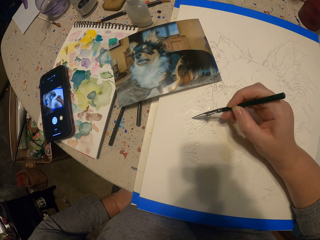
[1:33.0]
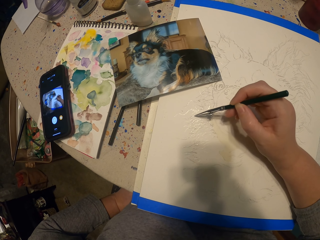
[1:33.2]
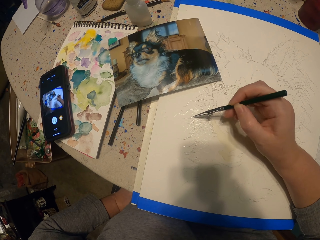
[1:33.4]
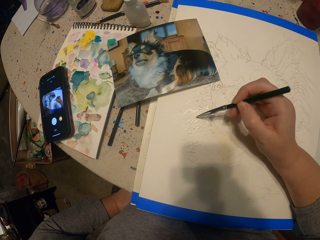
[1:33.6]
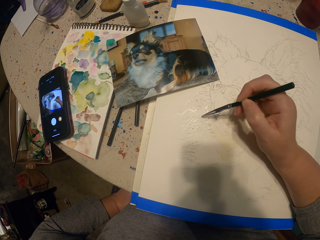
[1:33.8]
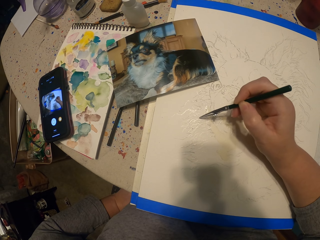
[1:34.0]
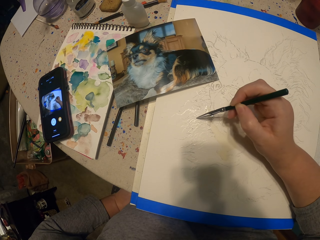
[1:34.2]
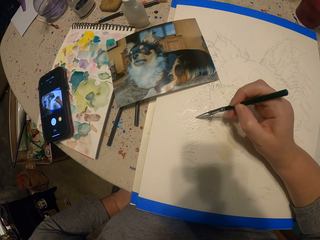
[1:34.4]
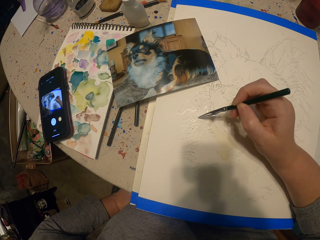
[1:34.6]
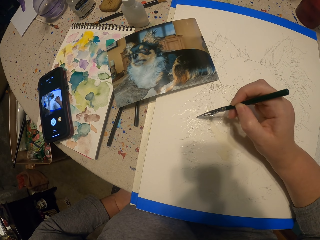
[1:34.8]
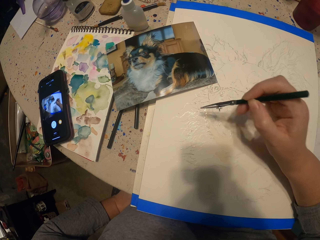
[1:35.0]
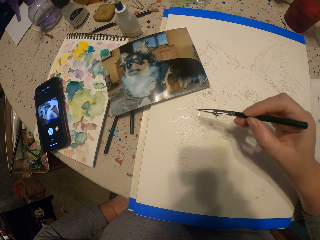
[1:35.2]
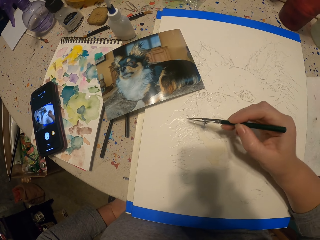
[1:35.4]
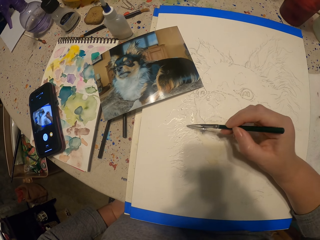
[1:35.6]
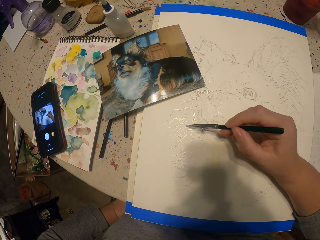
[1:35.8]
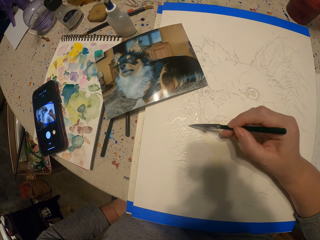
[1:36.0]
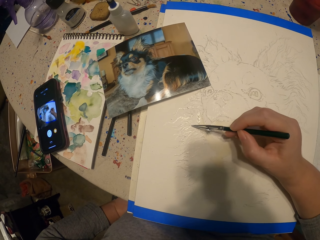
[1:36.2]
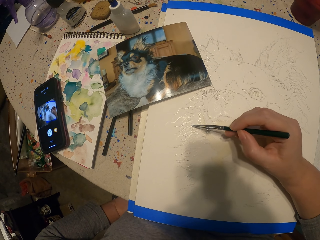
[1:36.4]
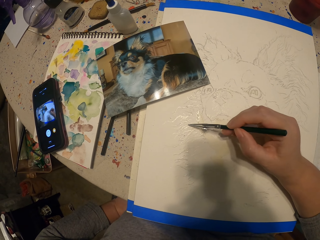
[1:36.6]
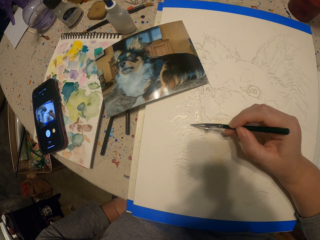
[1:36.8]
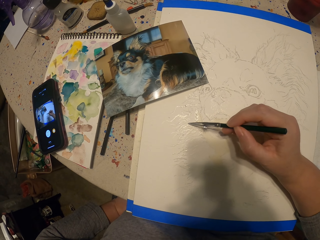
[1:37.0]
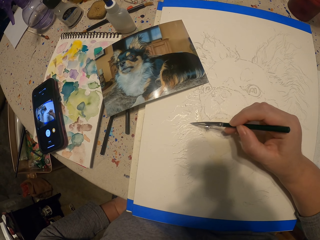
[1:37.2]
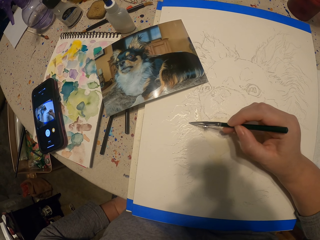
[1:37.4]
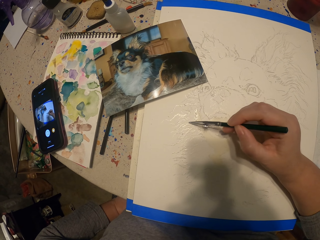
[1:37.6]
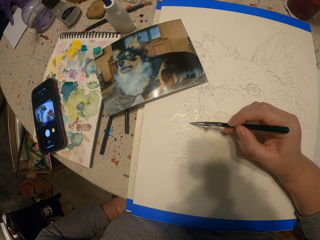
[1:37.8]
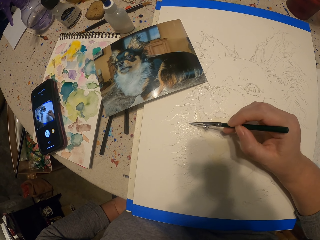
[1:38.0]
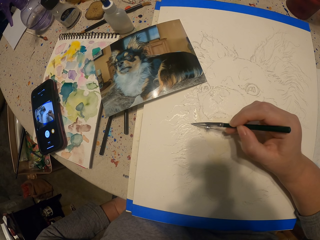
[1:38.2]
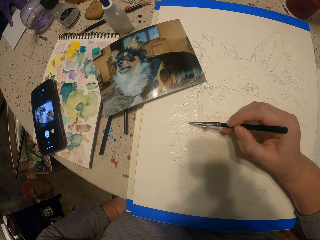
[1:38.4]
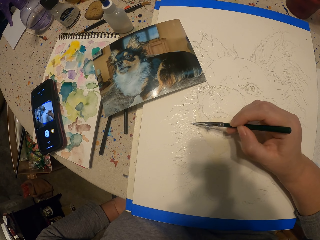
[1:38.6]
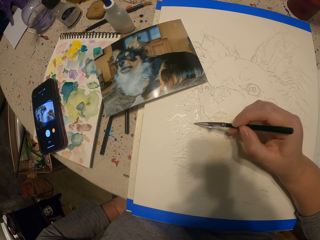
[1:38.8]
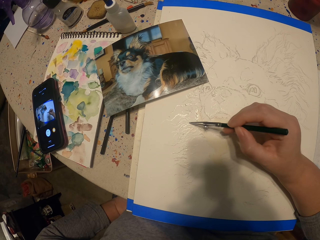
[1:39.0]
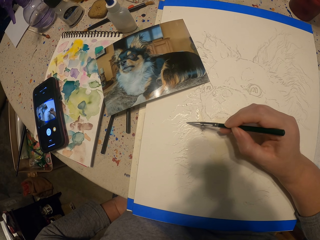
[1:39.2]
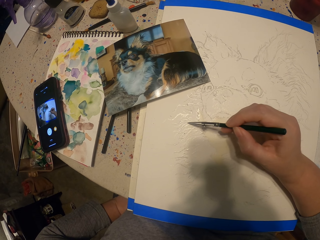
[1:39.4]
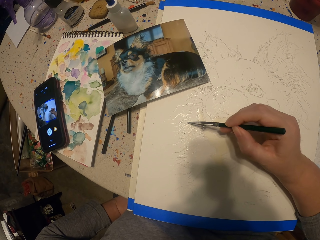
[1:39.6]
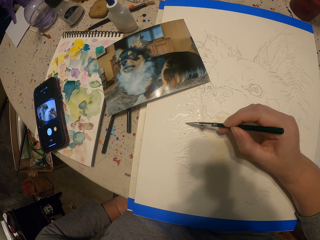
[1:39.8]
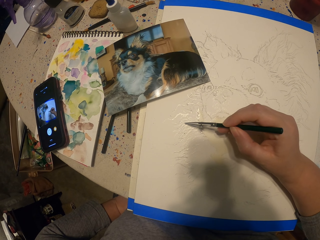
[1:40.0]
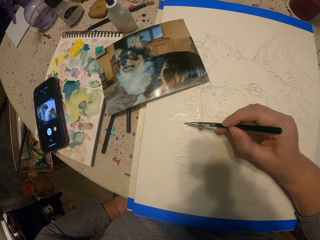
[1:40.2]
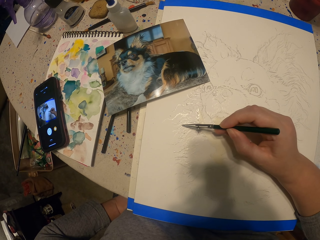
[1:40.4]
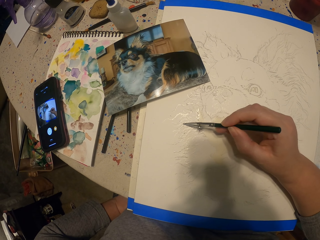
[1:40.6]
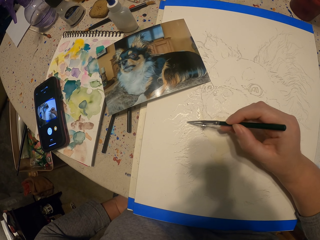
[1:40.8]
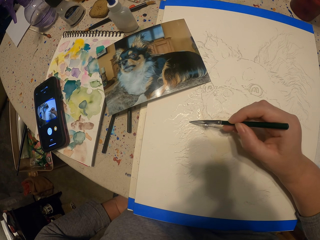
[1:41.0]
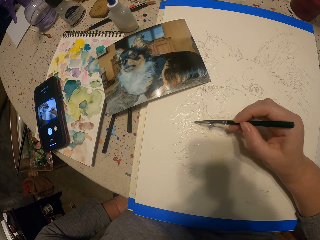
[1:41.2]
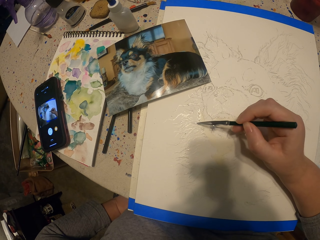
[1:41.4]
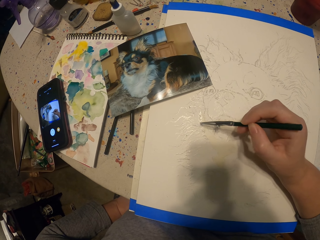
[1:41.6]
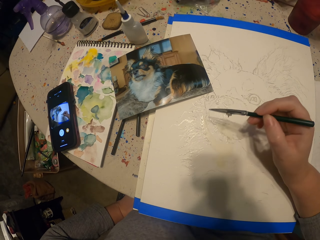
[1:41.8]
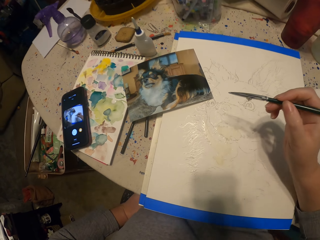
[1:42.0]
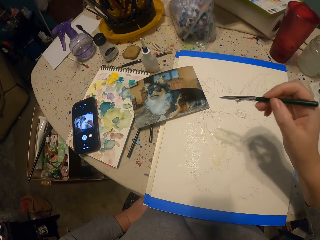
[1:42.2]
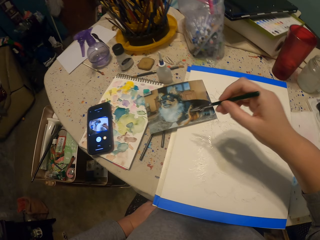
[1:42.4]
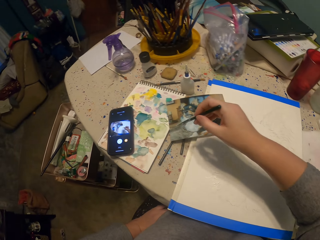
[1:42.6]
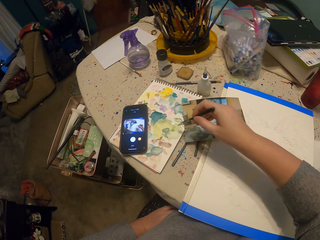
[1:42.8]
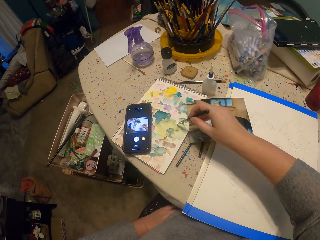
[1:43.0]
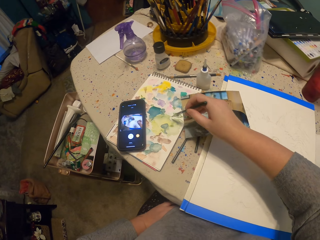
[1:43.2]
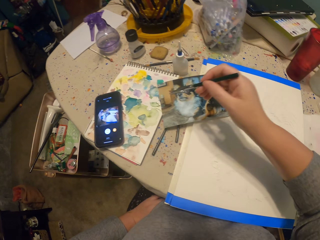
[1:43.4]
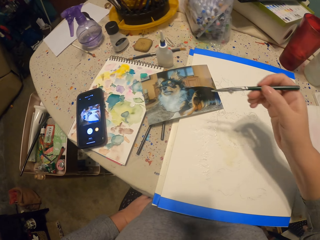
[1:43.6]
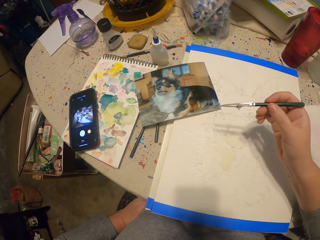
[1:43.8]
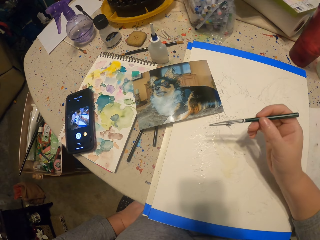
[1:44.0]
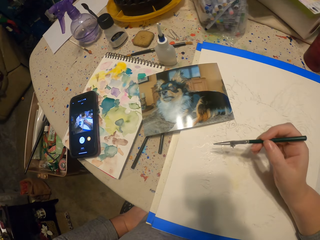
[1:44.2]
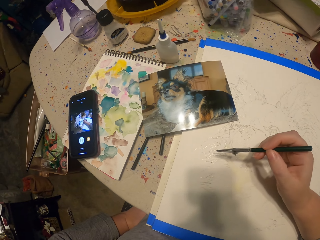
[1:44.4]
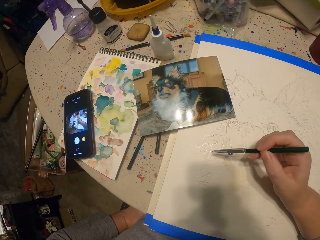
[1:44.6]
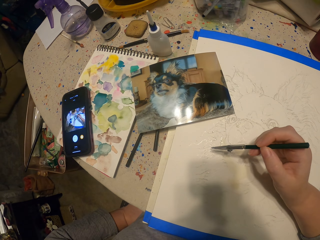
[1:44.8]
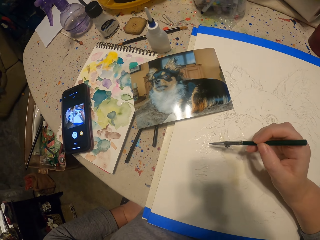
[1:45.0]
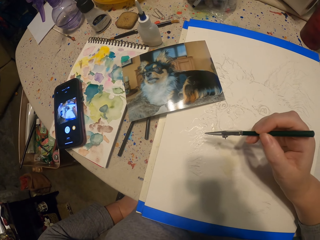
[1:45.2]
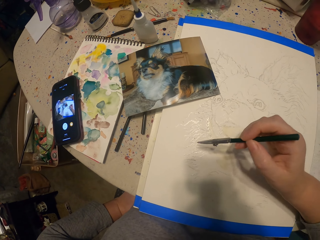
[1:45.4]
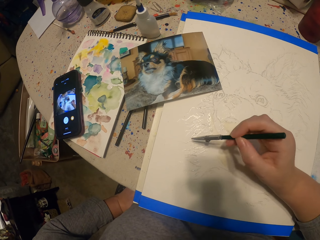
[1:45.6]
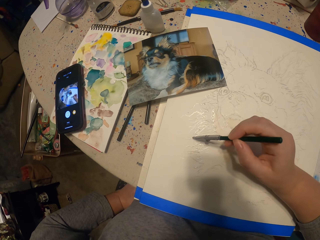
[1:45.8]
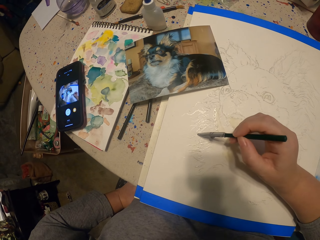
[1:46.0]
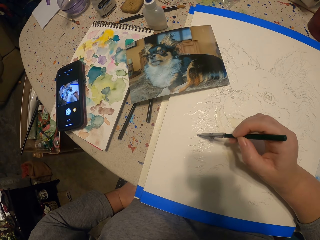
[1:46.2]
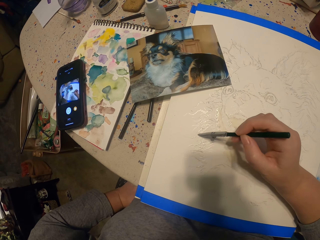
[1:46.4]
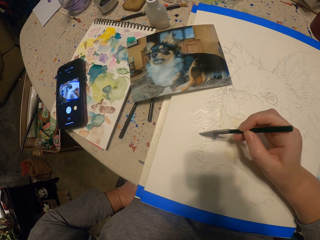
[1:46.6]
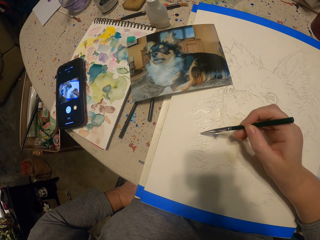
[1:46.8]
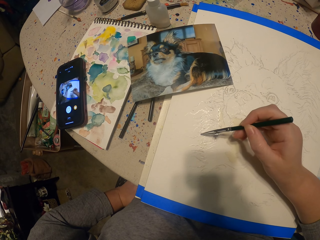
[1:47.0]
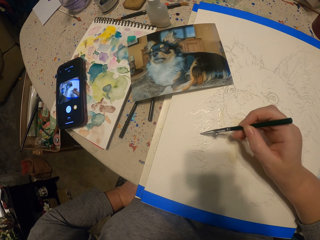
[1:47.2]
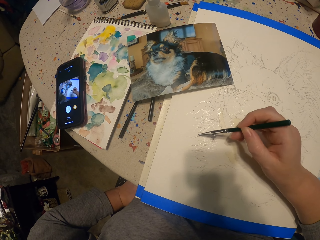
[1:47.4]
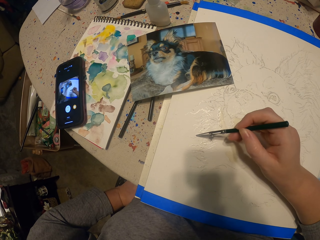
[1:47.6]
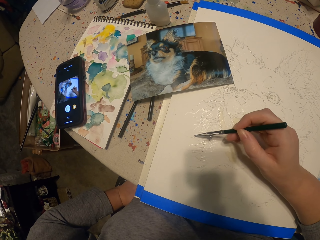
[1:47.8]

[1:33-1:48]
The camera wearer moves a hand. They paint a picture. They dip the painting pencil in the ink. They paint the picture.

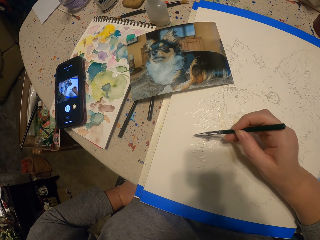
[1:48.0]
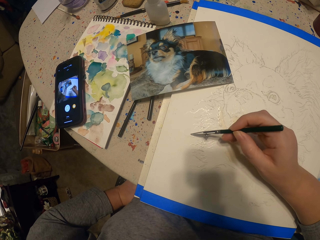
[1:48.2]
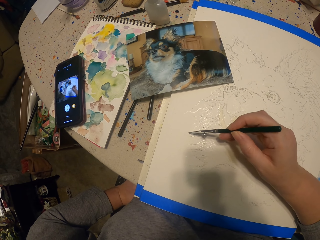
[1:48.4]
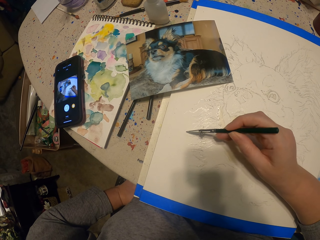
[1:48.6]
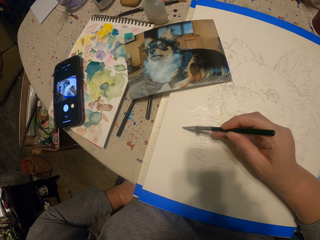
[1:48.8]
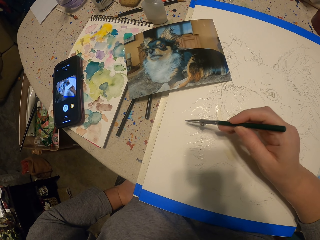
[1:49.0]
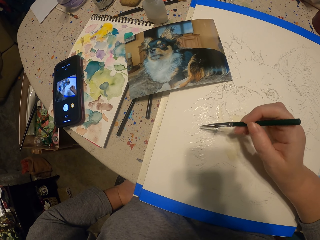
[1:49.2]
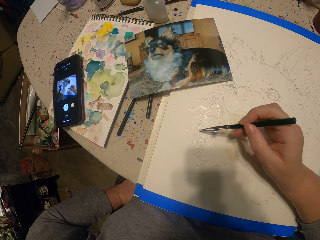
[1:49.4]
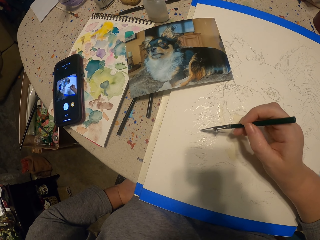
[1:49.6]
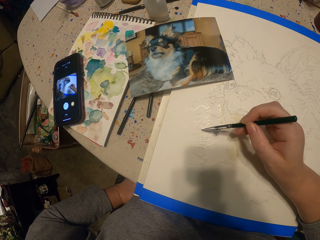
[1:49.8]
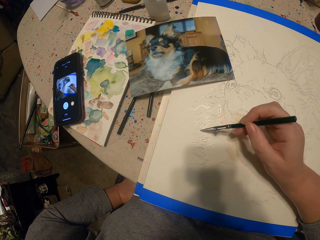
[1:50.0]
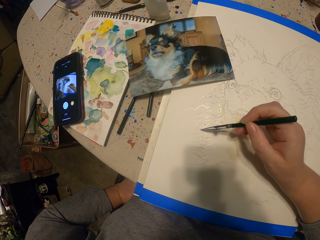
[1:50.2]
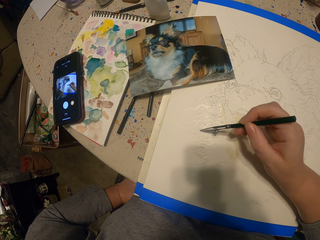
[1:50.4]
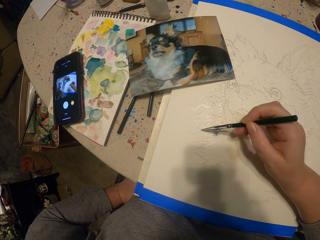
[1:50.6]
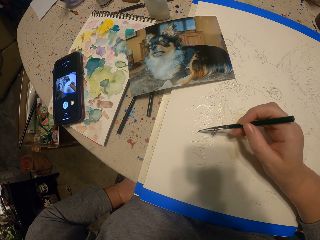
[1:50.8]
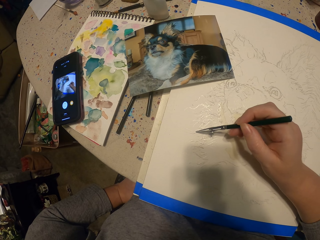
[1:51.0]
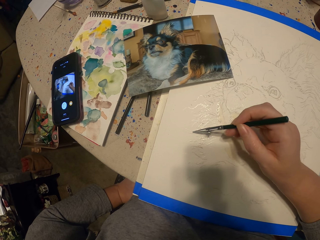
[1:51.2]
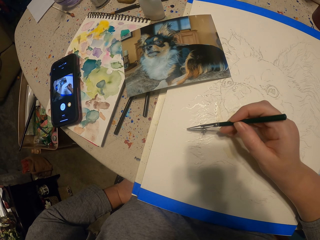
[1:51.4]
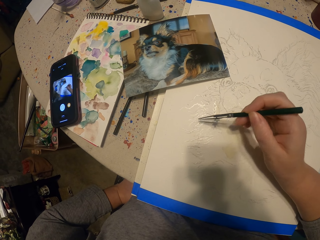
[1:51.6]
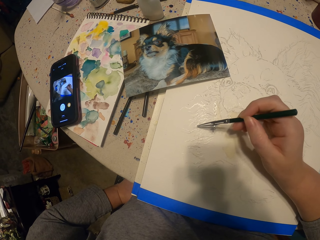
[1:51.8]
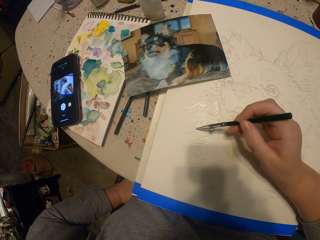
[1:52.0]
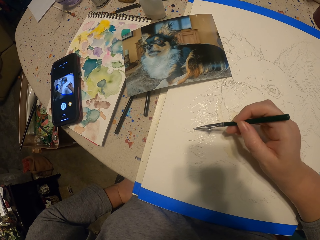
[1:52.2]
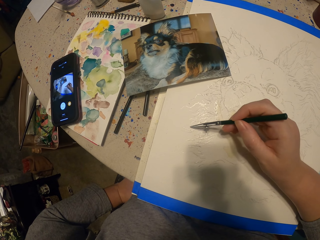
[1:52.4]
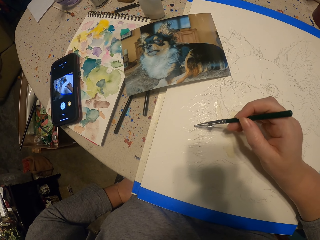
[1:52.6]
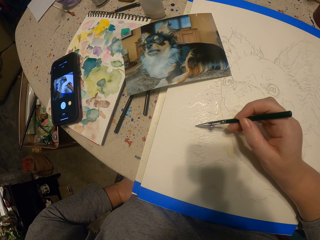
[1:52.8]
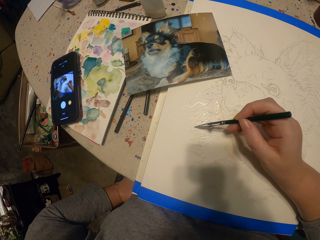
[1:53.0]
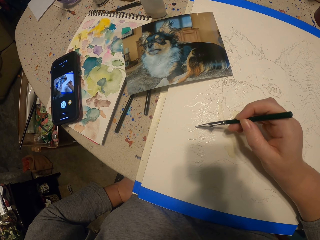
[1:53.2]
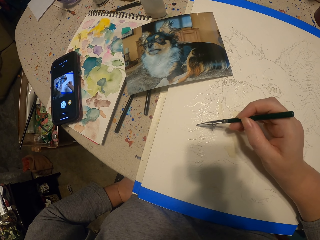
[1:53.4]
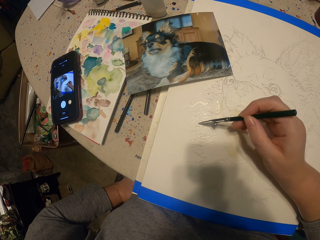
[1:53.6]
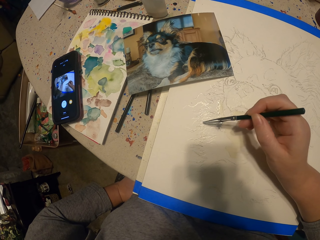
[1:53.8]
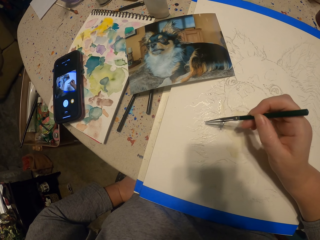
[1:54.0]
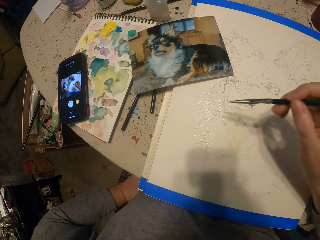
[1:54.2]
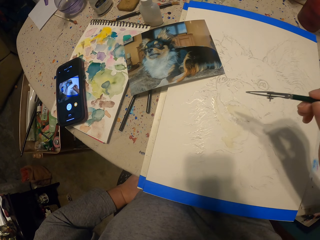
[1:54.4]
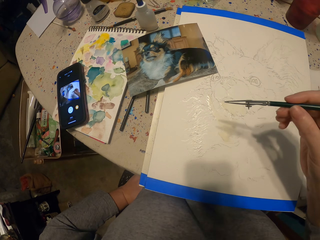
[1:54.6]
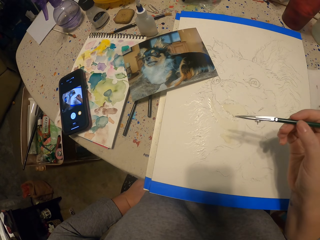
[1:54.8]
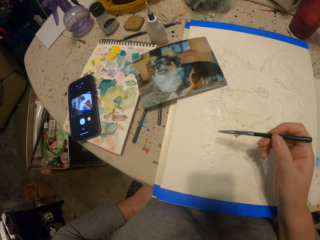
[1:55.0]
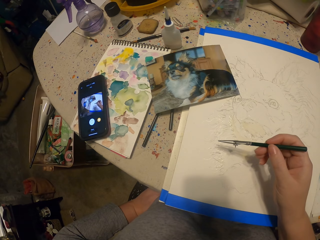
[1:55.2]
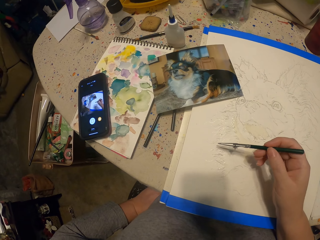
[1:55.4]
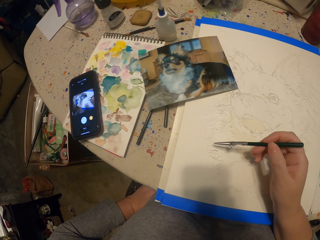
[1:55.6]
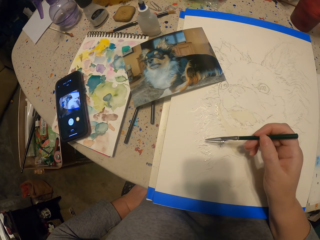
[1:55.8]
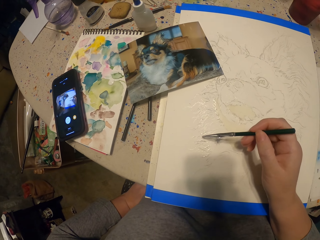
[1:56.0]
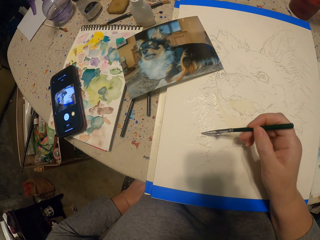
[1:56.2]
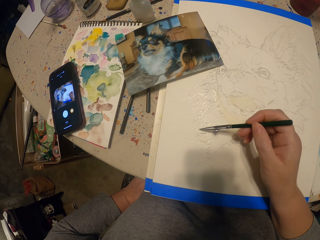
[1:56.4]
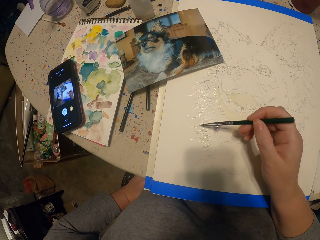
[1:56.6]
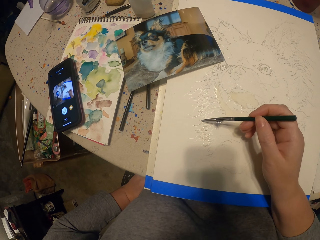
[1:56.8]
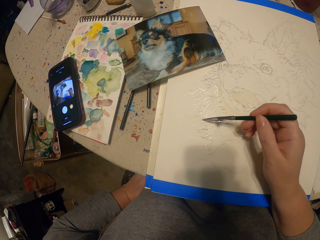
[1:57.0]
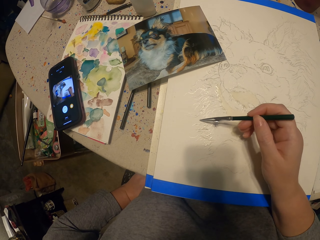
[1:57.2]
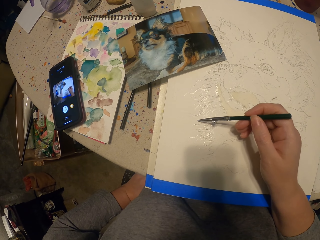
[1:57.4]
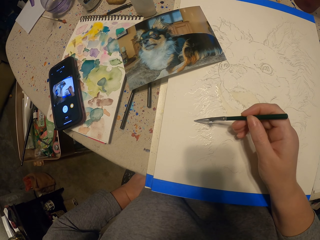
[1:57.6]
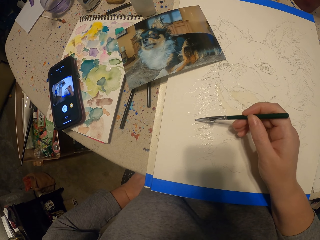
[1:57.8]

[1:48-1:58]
The camera wearer dips the painting pencil in the ink. They paint a picture.
